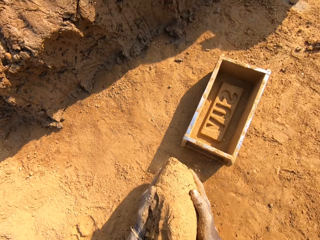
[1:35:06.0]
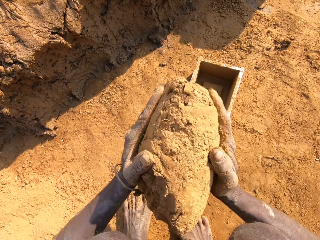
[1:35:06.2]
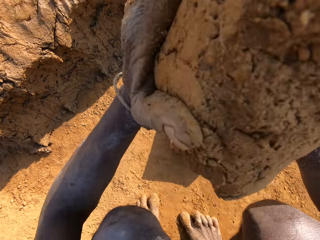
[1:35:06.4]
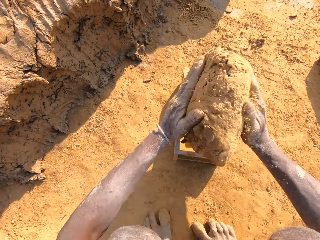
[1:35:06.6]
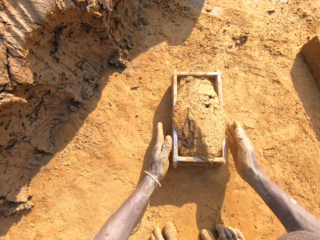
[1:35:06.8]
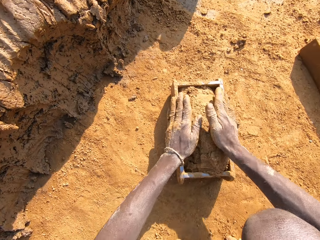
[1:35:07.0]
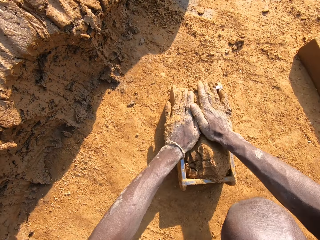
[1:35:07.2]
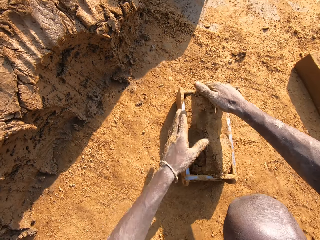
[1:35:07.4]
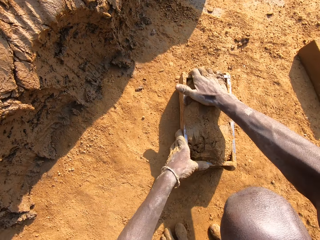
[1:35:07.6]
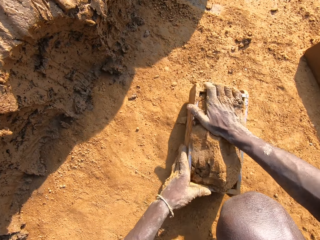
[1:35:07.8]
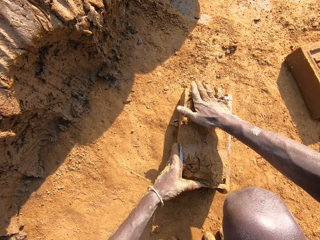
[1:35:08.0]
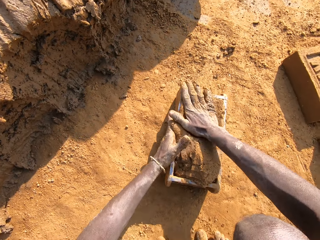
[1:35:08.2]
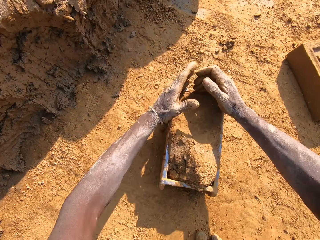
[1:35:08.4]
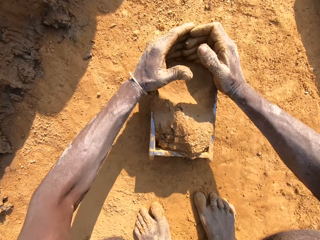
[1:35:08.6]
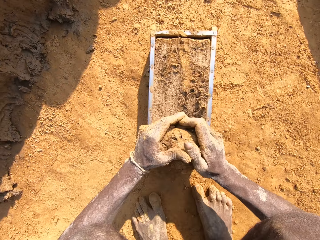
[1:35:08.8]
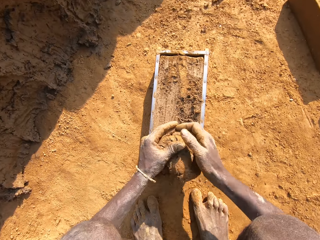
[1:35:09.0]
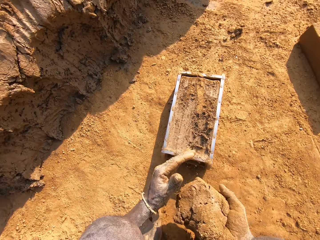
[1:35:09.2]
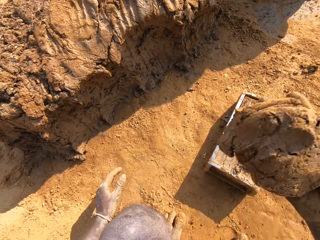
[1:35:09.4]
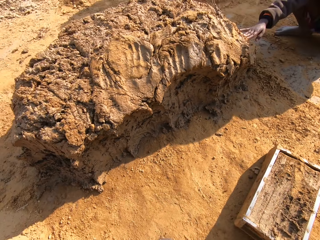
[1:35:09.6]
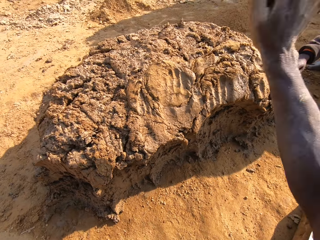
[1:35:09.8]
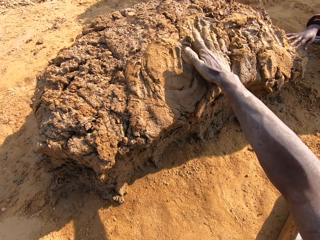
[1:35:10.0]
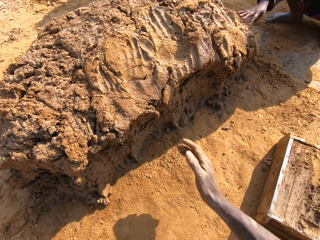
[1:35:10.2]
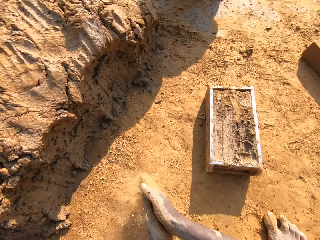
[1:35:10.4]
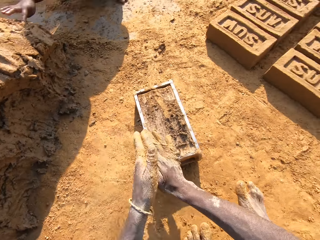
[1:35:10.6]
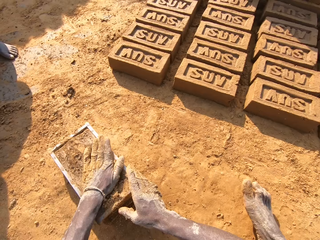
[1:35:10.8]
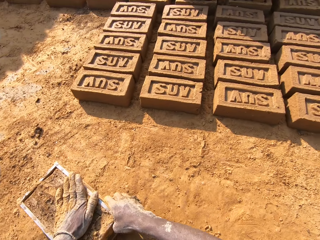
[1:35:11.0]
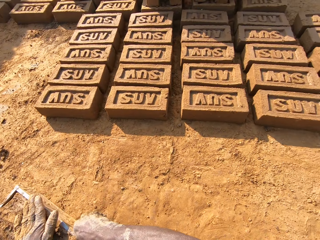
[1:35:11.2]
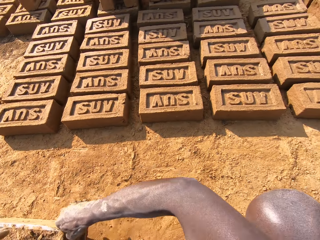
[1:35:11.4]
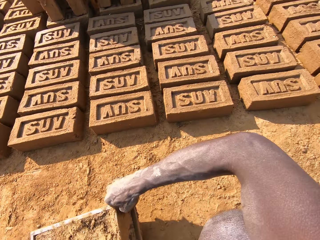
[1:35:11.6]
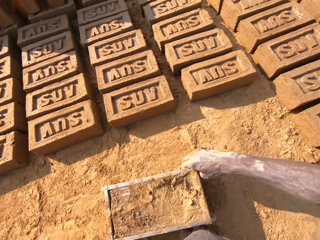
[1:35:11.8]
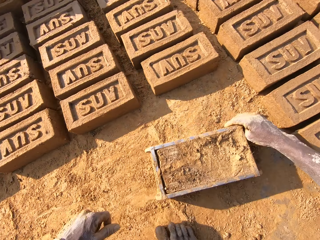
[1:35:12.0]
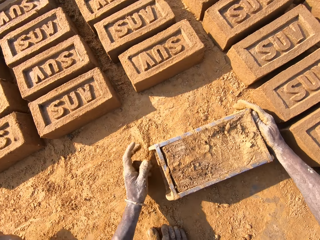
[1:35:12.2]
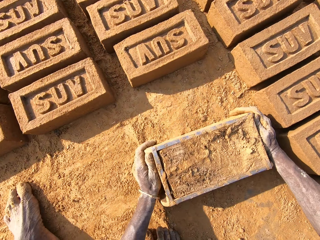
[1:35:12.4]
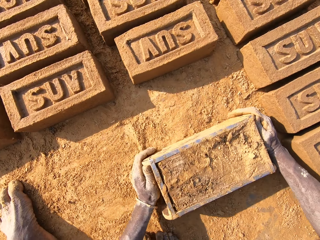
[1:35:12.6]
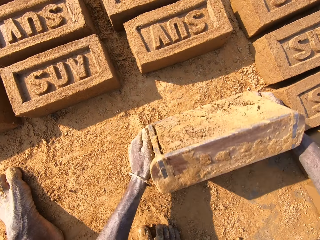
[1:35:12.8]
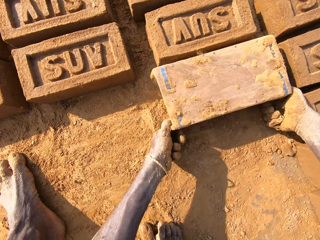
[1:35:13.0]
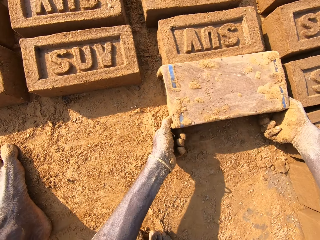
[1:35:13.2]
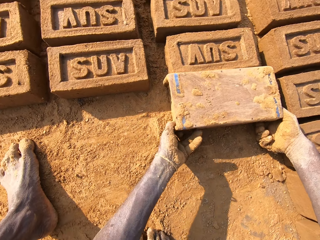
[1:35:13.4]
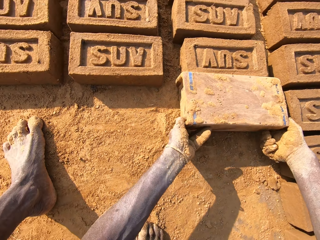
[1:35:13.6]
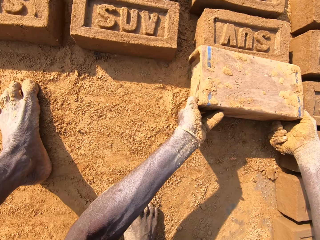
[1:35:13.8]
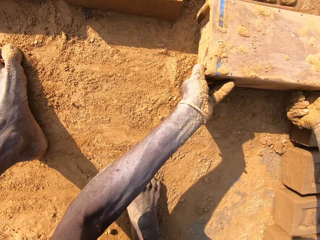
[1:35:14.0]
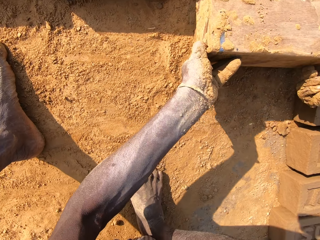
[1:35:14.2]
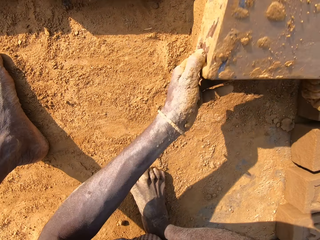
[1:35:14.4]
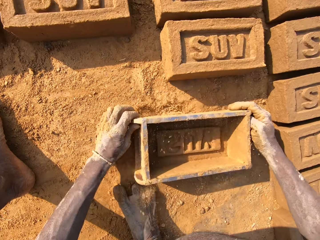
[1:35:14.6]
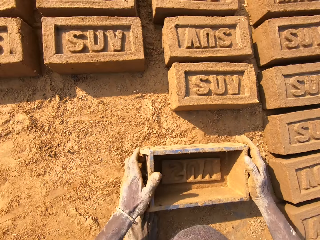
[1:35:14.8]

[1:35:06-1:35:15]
The camera wearer picks clay from the ground and puts the clay in the brick mold. He presses the clay in the brick mold with his hand, removes excess clay from the brick mold with his hands, and holds the clay with his hand. A man squats on the field. The camera wearer throws the clay on the clay on the ground. He rubs soil on his hands, presses the clay in the brick mold with his hand, moves the brick mold on the ground, turns the brick mold on the ground, molds the mould in the container on the floor, and lifts the brick mold from the ground.

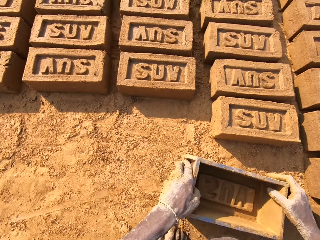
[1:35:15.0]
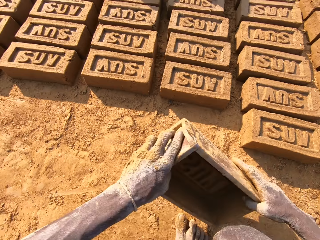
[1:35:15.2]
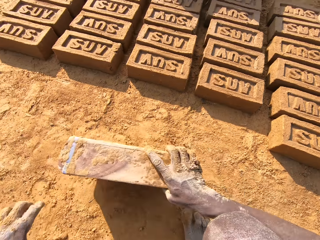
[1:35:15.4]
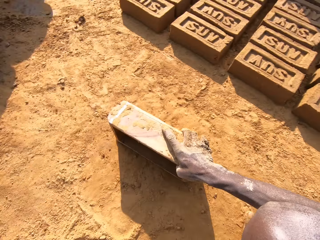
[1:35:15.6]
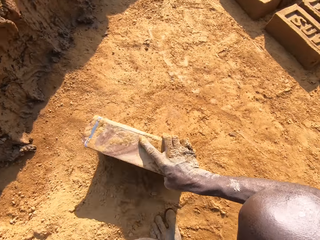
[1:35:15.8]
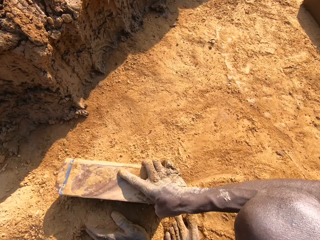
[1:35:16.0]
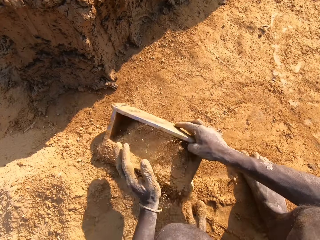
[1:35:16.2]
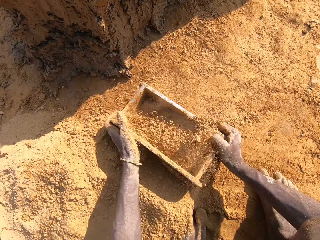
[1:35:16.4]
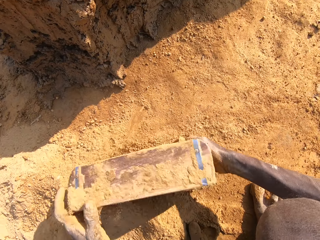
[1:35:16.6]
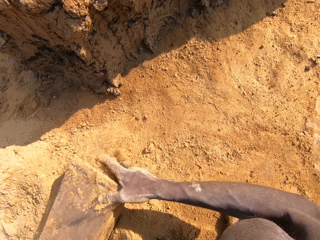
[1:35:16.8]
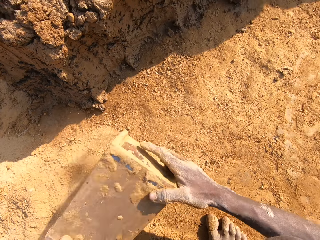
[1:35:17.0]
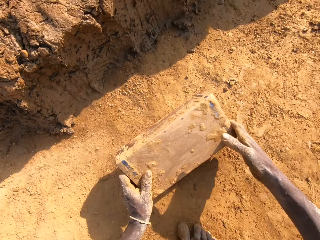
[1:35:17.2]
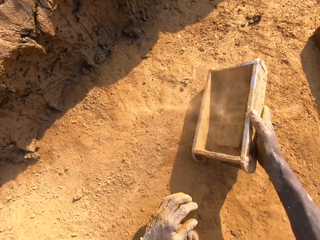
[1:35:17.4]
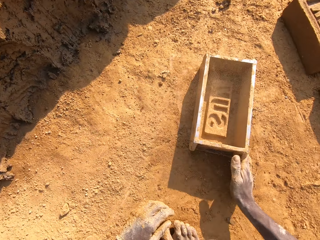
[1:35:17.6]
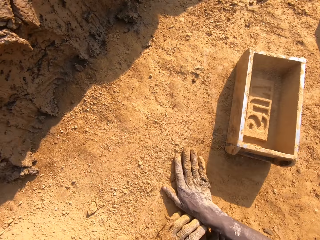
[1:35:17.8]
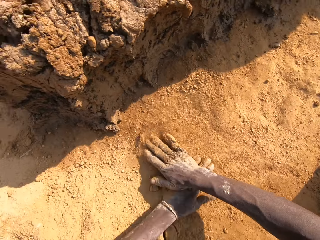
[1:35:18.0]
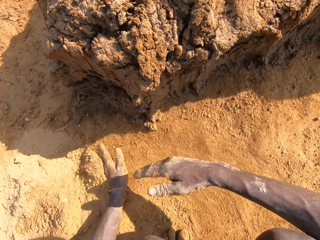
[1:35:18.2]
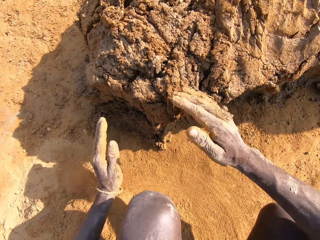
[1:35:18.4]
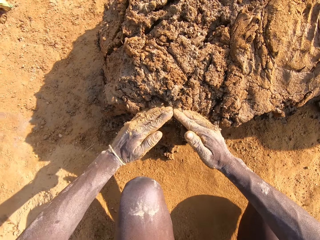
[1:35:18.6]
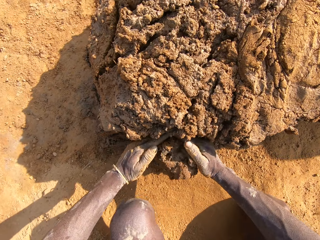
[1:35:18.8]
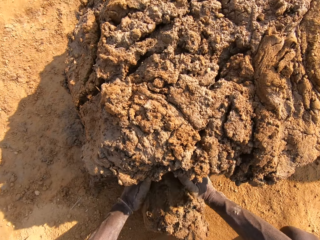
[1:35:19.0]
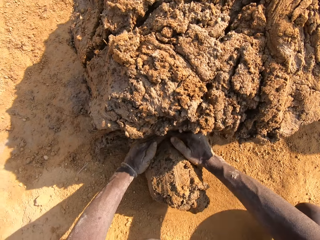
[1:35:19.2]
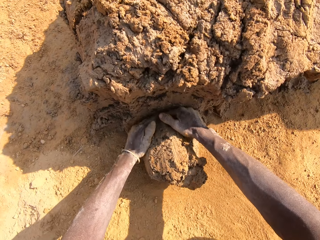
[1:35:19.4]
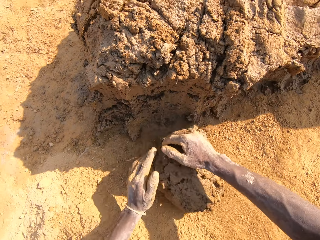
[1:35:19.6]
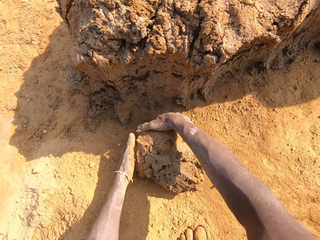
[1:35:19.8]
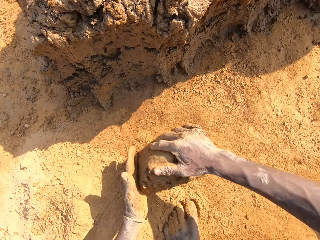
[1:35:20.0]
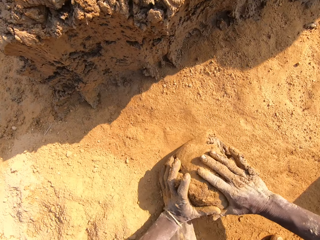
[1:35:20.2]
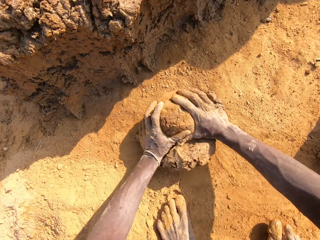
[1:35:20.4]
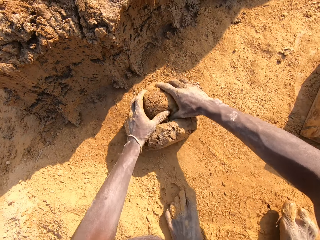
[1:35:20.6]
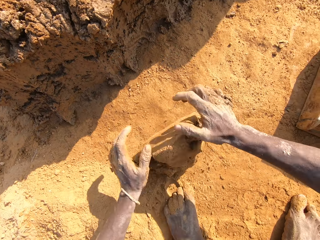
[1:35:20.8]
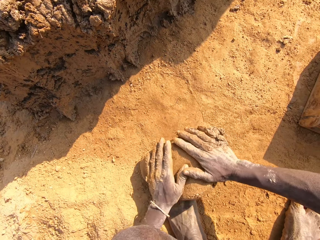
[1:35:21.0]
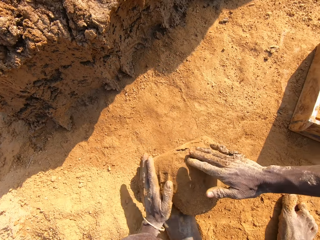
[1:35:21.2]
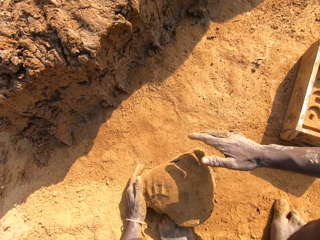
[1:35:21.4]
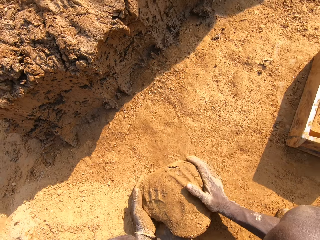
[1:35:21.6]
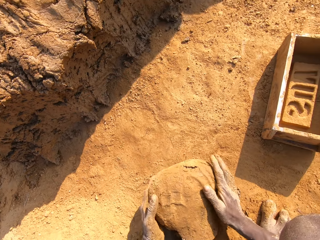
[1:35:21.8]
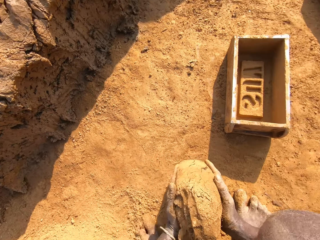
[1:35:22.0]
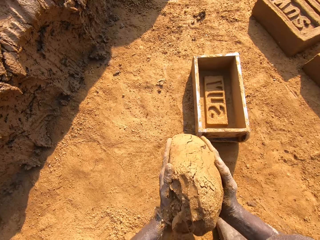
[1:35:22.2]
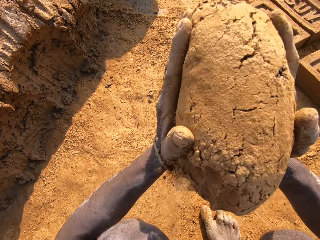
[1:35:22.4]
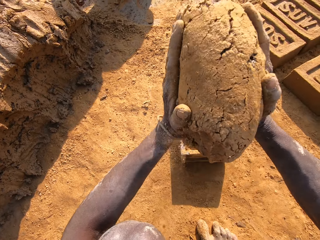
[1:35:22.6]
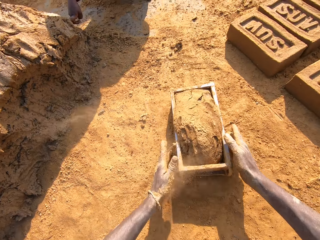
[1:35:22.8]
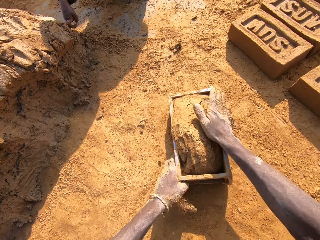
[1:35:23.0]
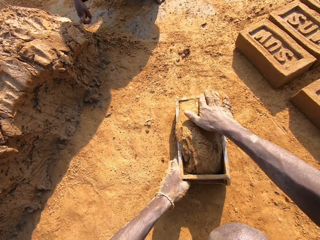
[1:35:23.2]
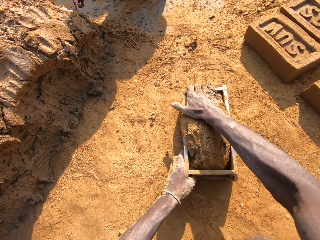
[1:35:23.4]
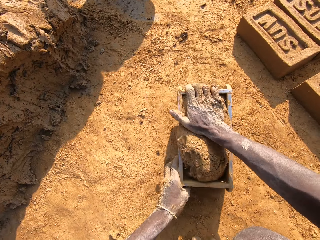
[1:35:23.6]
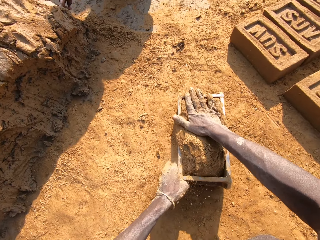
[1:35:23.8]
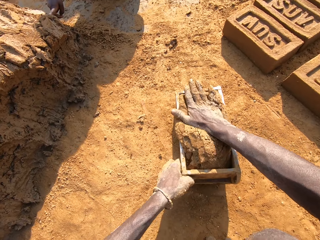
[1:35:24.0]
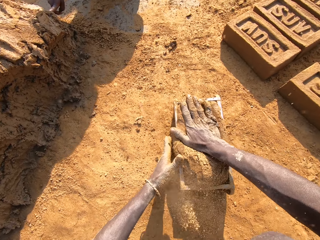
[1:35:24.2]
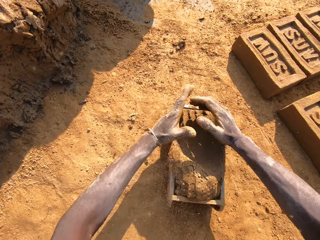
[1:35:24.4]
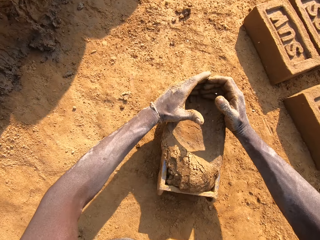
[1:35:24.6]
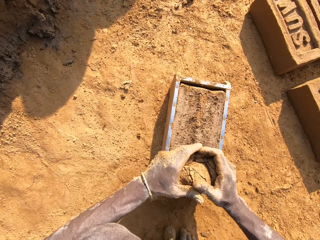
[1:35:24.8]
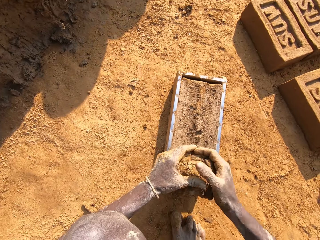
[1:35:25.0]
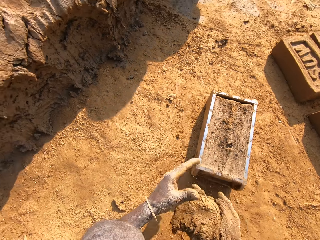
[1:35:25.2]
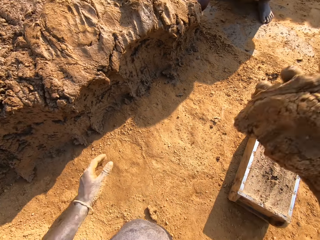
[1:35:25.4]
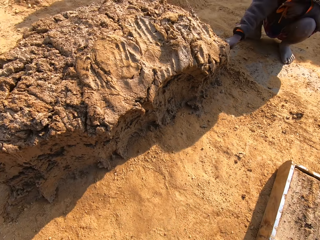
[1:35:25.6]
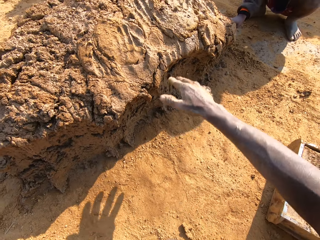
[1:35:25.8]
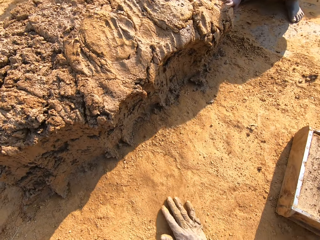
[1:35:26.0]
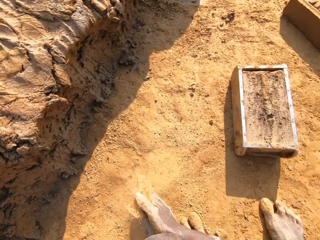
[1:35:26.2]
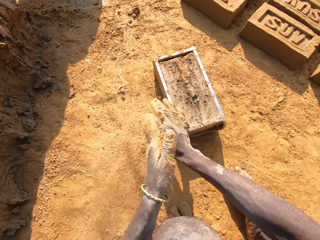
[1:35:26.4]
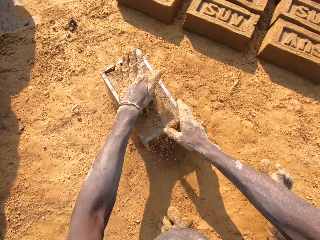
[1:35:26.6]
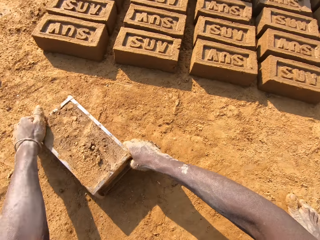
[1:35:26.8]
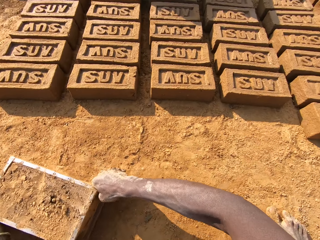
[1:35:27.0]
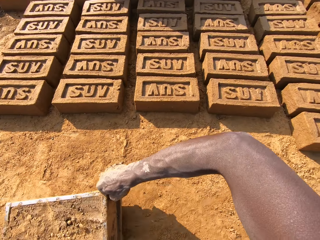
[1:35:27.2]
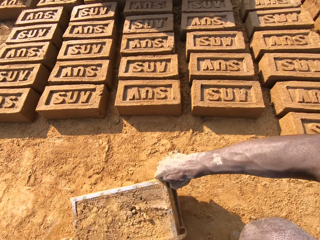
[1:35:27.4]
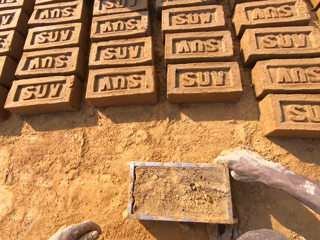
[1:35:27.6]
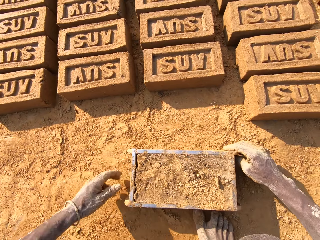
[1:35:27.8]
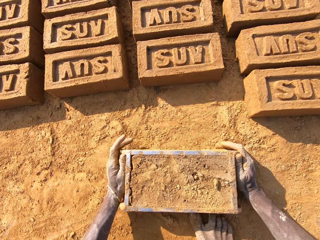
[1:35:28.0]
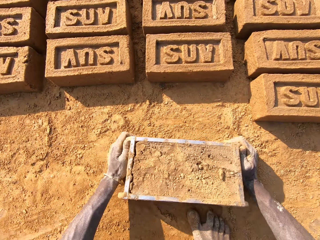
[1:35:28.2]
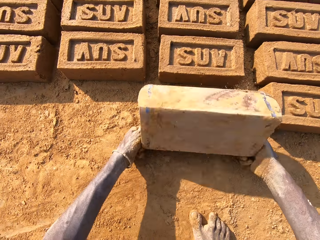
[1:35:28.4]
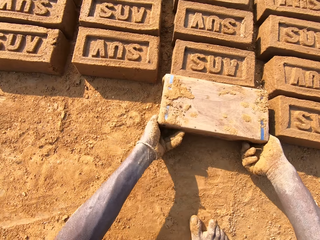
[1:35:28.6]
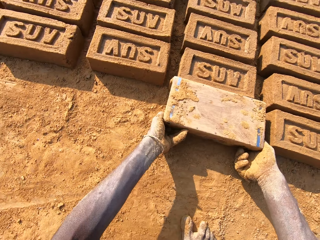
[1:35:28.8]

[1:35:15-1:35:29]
The camera wearer moves the brick mold on the ground. He fills the mould container with sand and pours the sand in the mould container on the floor. He picks the brick mold from the ground and puts the brick mold on the ground. He moves soil on the ground with his hands, fetches clay from the ground with his hands, molds the clay on the floor, and rolls the clay on the ground. He picks the clay from the ground and puts the clay in the brick mold. A man squats on the field. The camera wearer presses the clay in the brick mold with his hand, removes excess clay from the brick mold with his hands, and holds the clay with his hand. The man squats on the field. The camera wearer throws the clay on the clay on the ground. He rubs the soil on his hands, slides his hand on the clay in the brick mold, moves the brick mold on the ground, turns the brick mold on the ground, and molds the mould in the container on the floor.
